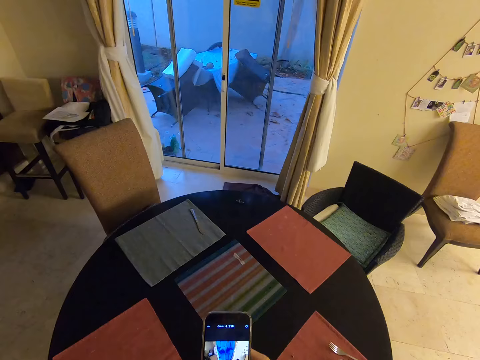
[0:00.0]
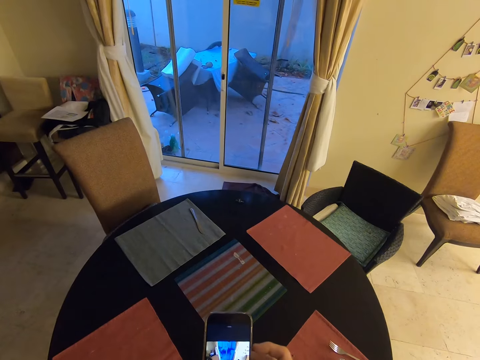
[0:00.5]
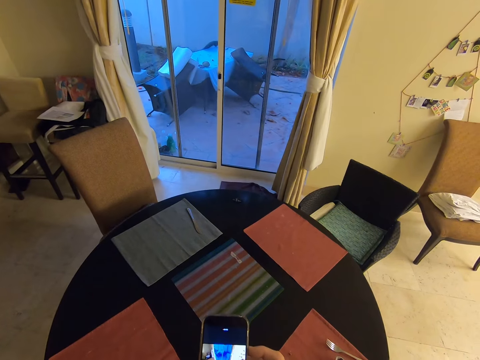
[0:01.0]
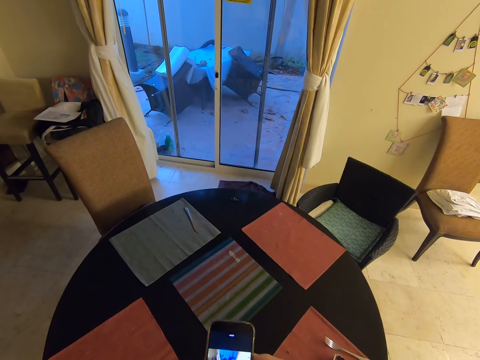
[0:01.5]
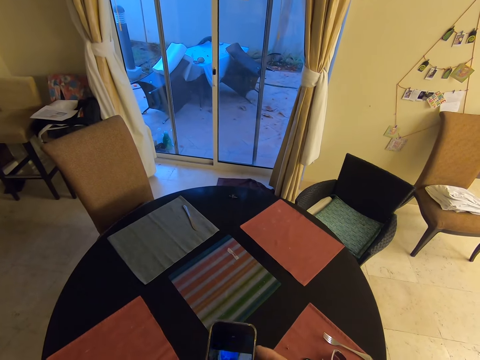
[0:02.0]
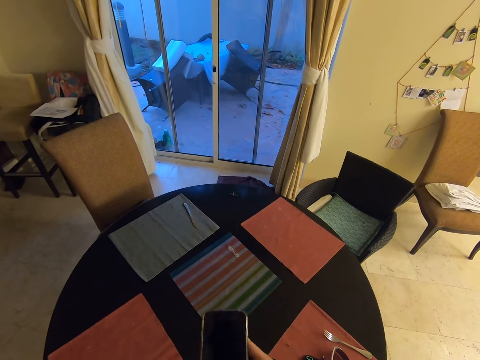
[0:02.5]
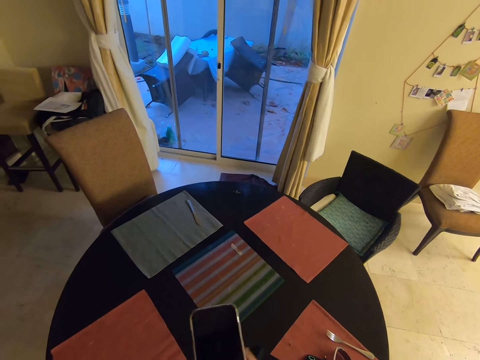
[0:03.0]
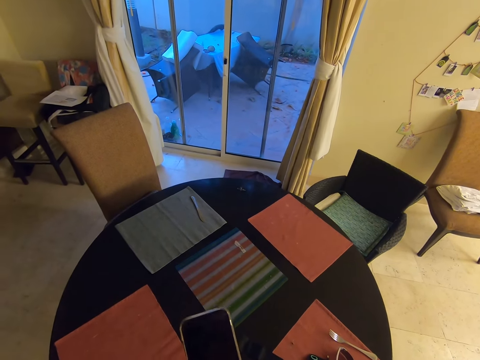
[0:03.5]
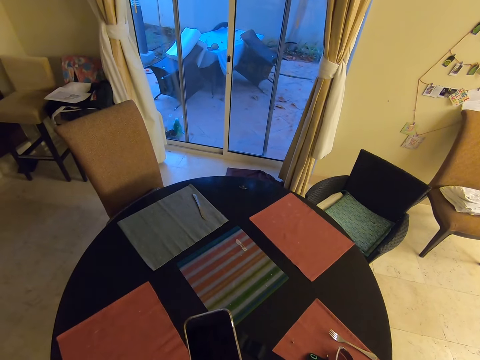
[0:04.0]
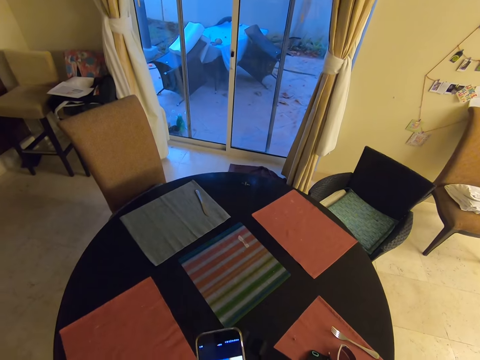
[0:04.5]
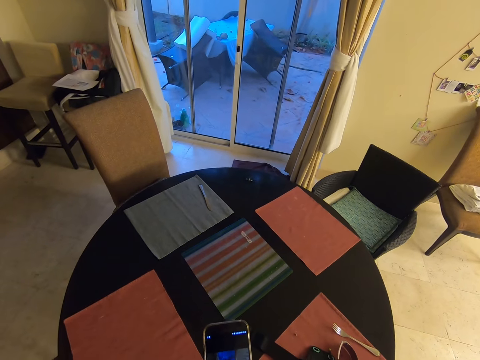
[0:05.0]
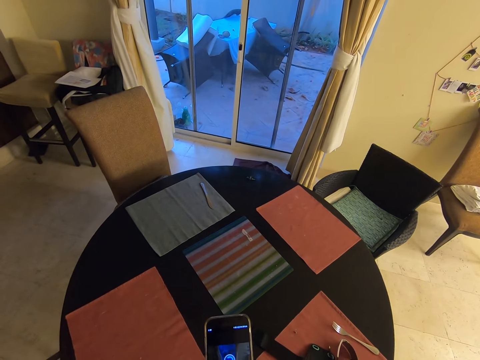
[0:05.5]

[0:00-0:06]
The camera wearer holds a phone. They use the phone while standing beside the dining table.

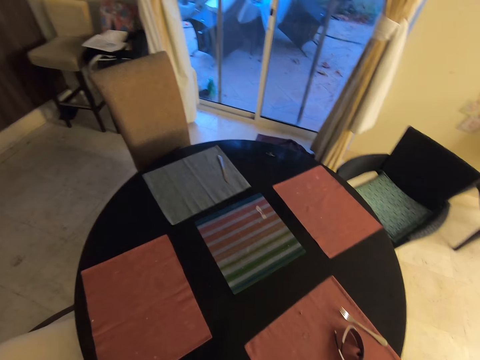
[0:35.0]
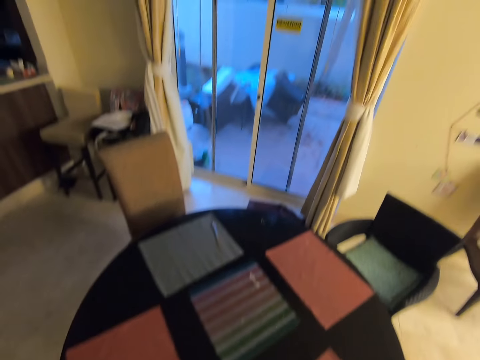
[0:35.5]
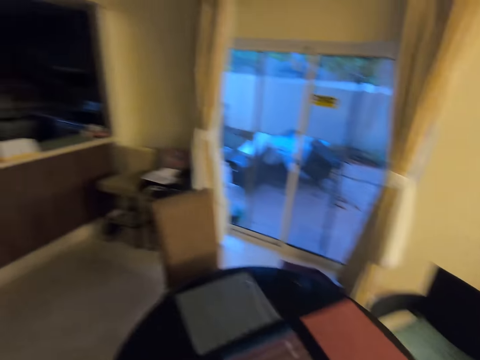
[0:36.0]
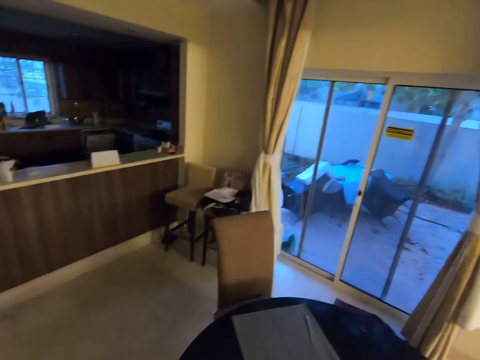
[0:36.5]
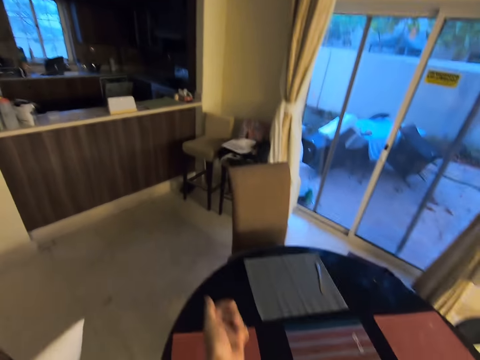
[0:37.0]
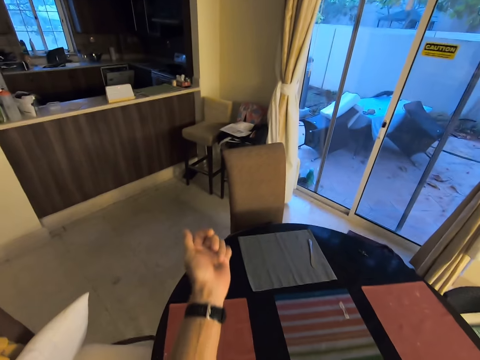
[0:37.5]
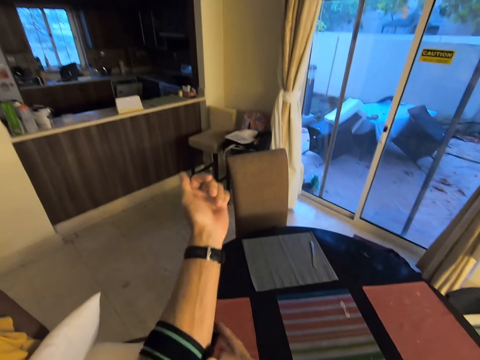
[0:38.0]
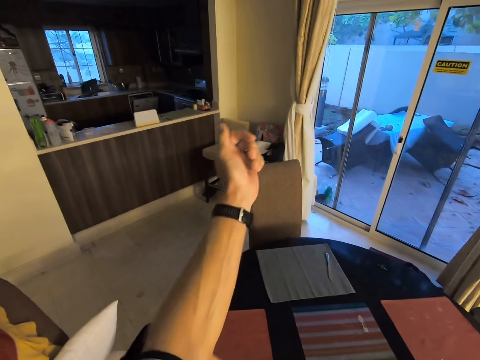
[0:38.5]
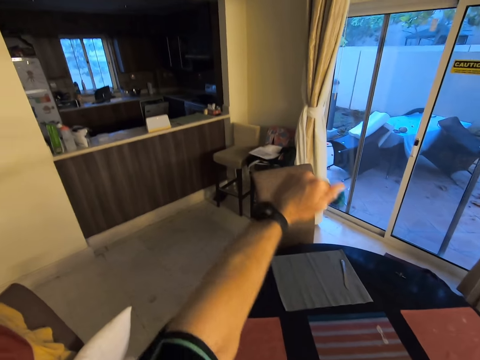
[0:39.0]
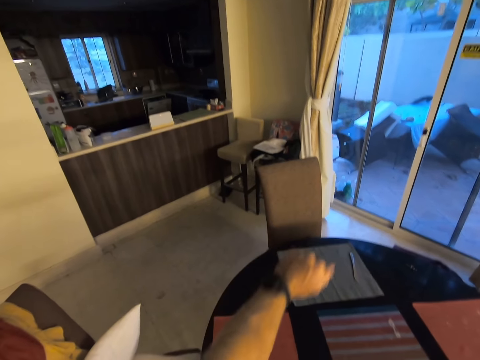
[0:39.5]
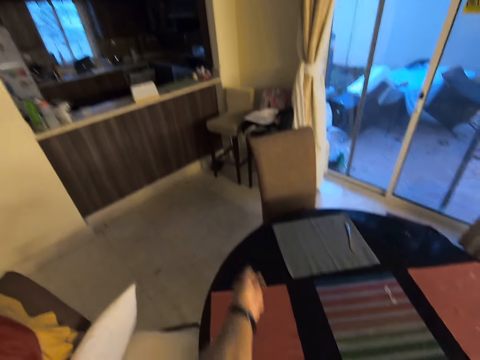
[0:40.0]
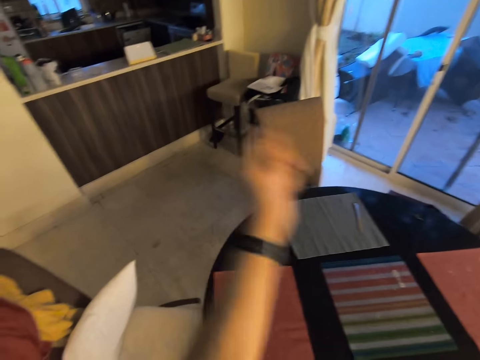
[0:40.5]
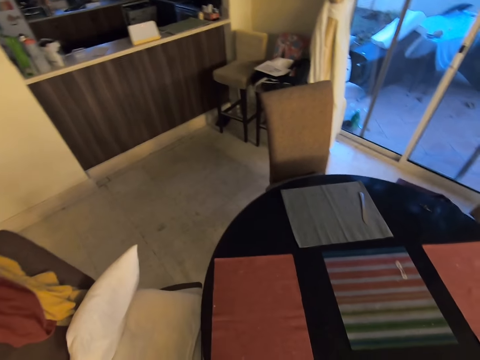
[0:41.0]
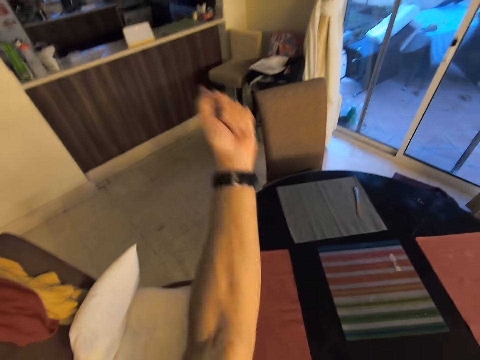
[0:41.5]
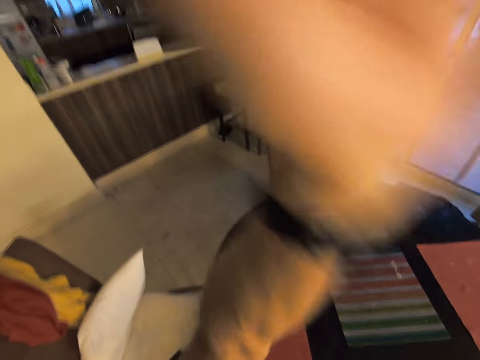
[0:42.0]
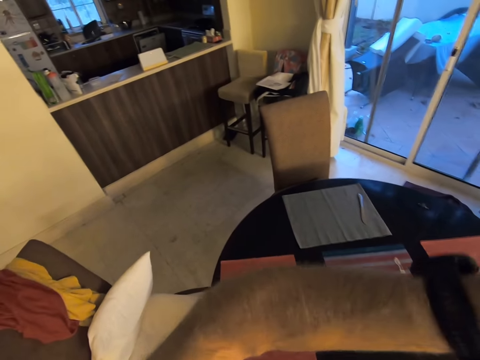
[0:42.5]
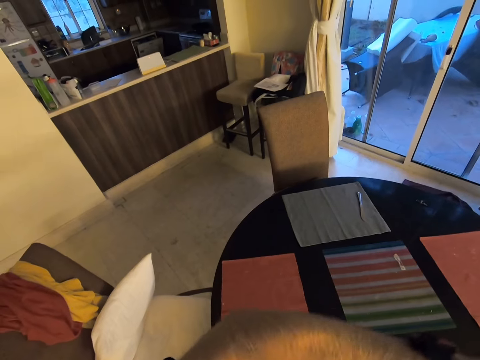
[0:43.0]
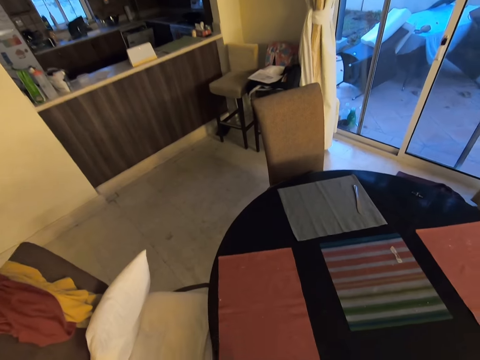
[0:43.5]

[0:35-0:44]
The camera wearer wears the phone case with his phone in it on his upper left arm. He puts something on his hand.

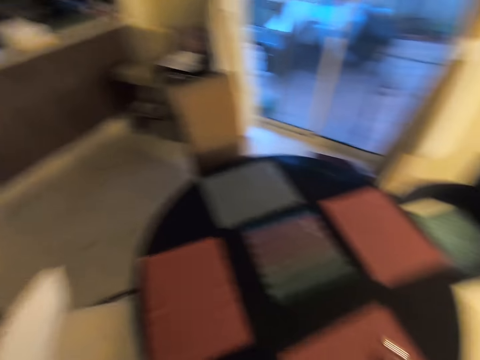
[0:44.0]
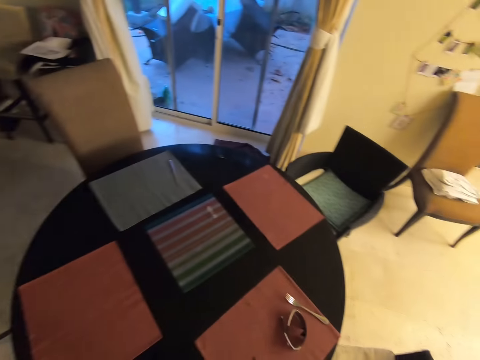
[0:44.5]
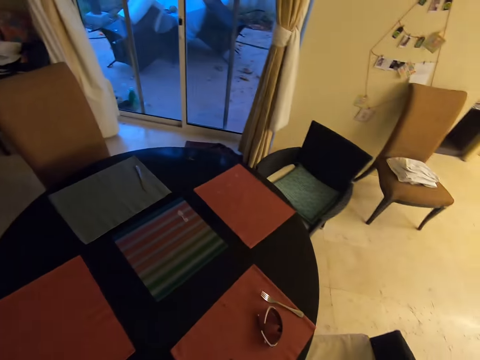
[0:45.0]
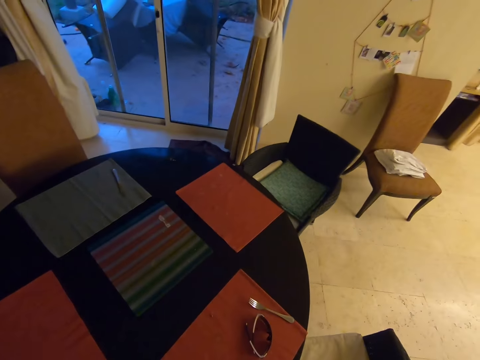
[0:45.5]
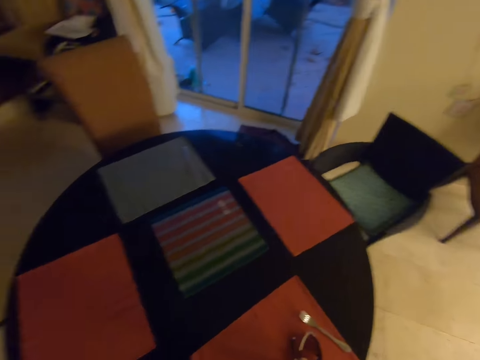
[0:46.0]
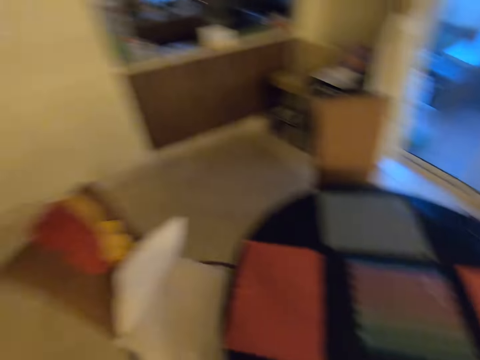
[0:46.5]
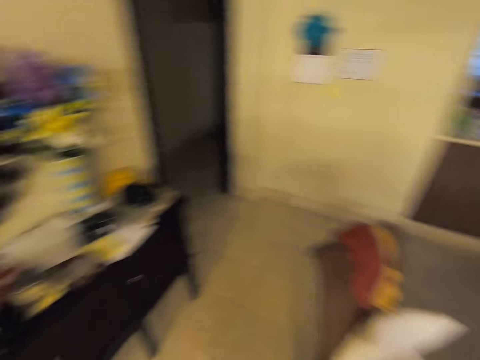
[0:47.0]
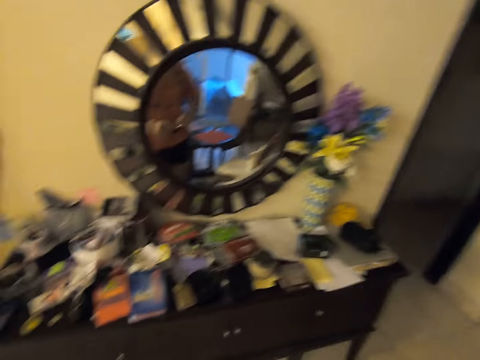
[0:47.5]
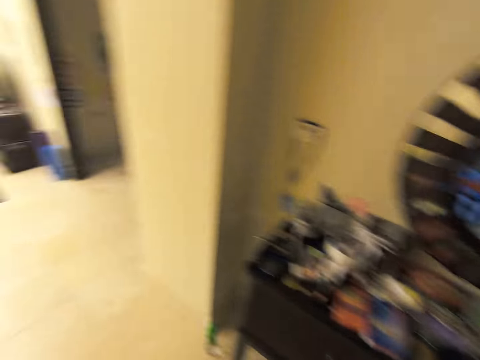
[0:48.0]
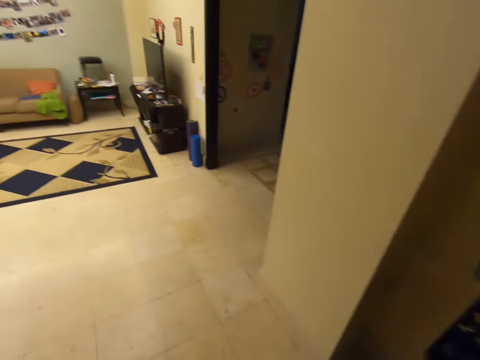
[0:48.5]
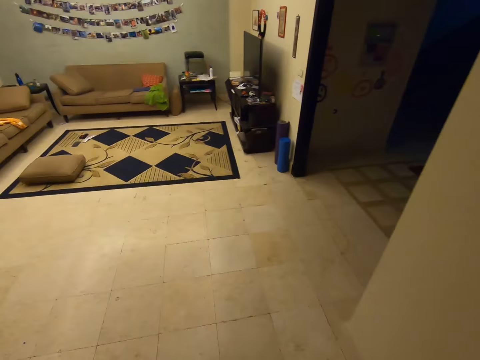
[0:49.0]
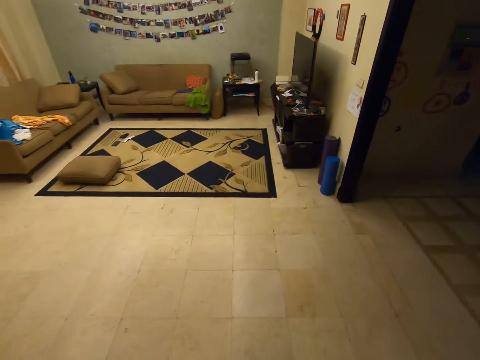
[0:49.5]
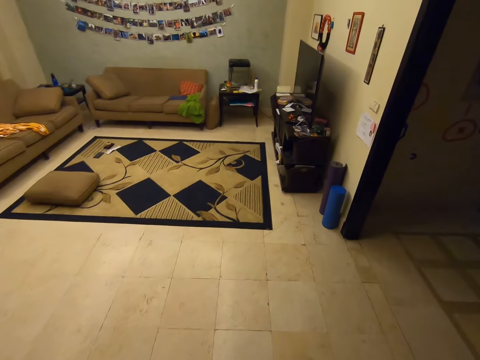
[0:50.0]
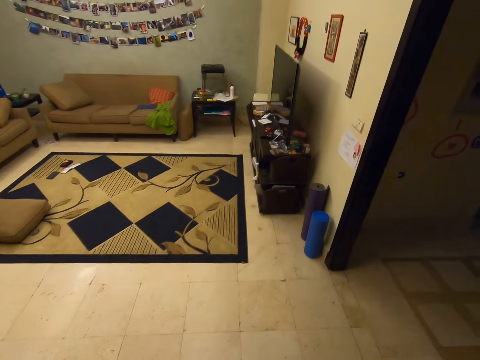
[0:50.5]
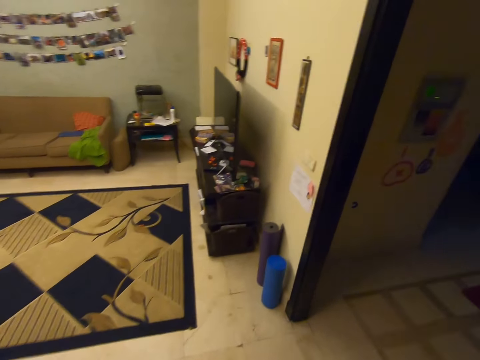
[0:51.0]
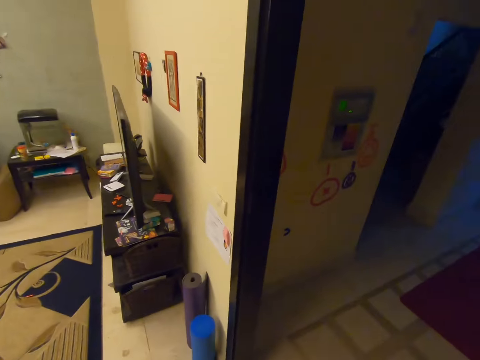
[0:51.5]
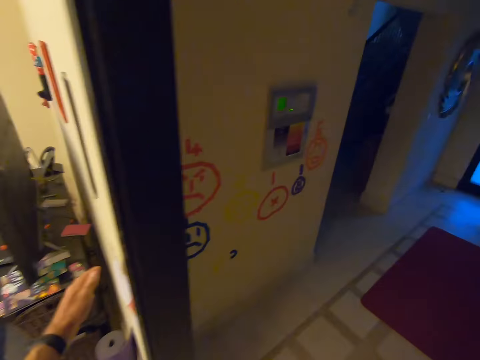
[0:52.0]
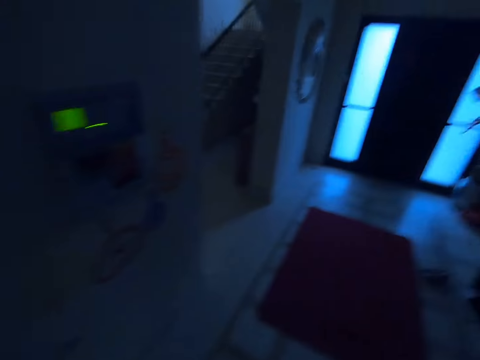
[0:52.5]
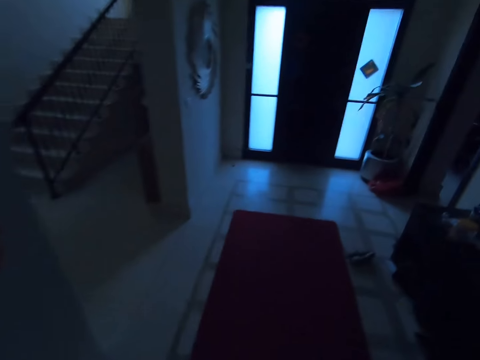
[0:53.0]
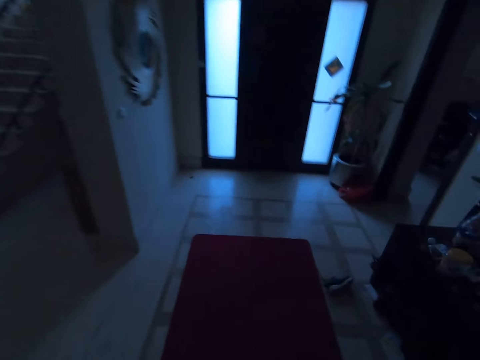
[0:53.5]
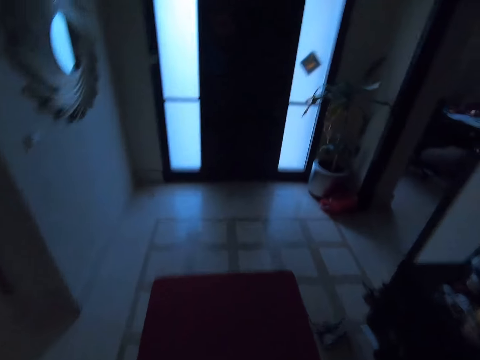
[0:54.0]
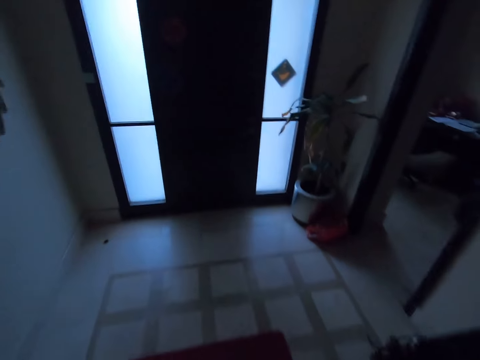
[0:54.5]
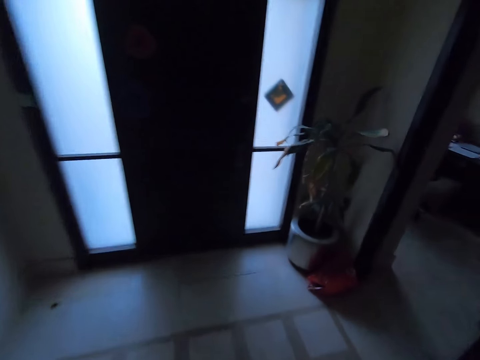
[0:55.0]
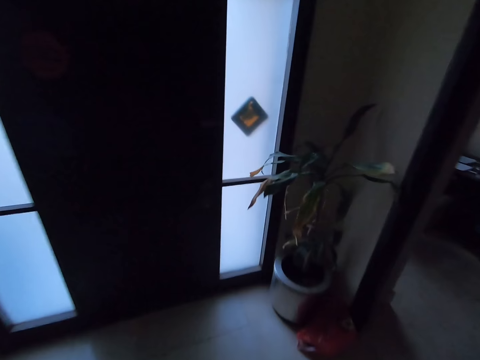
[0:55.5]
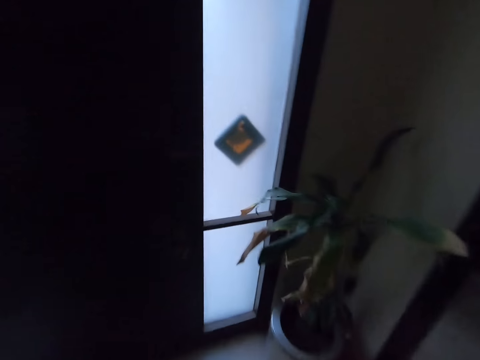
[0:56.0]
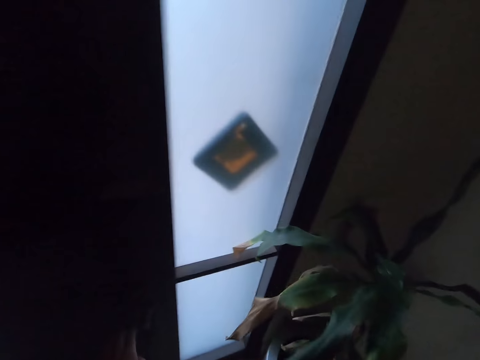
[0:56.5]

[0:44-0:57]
The camera wearer looks around the room. They exit the dining area and walk to the sitting room. They walk around the room. They switch off the sitting room light and walk to the main door.
